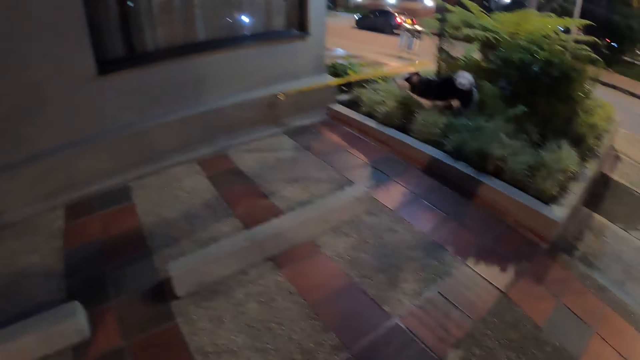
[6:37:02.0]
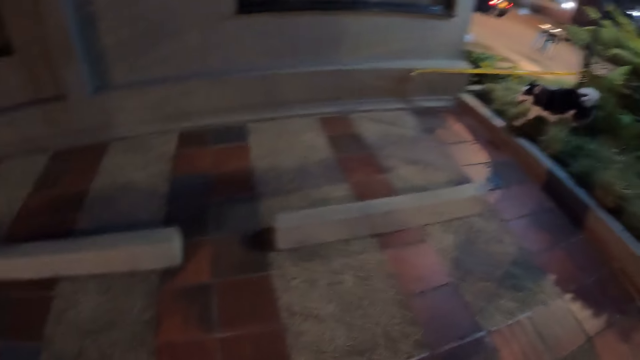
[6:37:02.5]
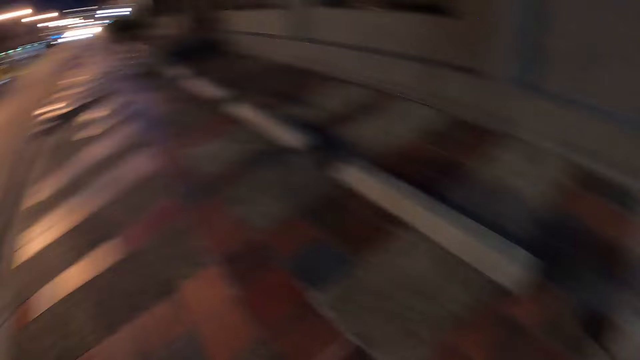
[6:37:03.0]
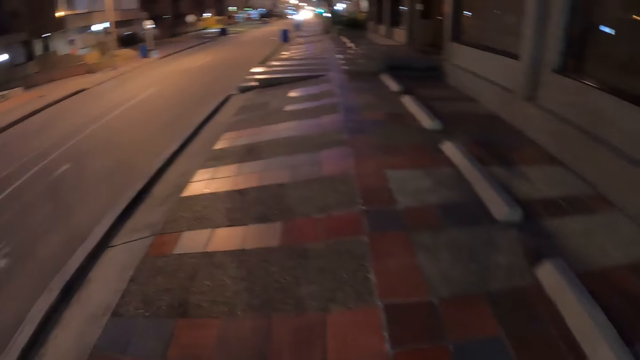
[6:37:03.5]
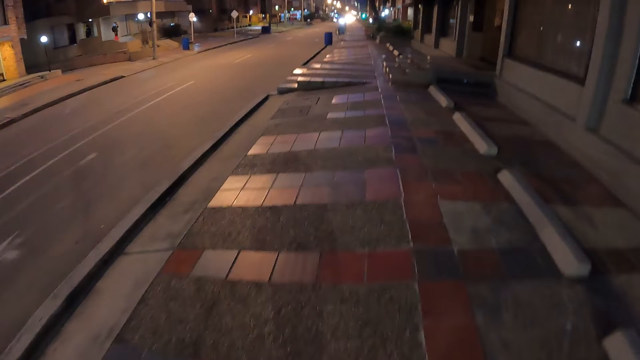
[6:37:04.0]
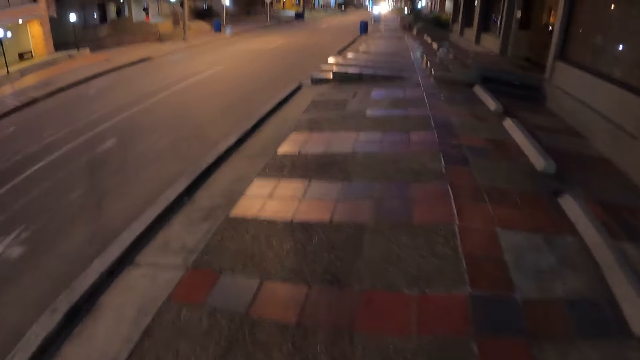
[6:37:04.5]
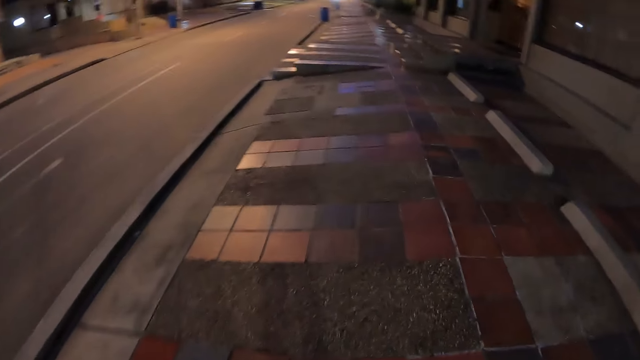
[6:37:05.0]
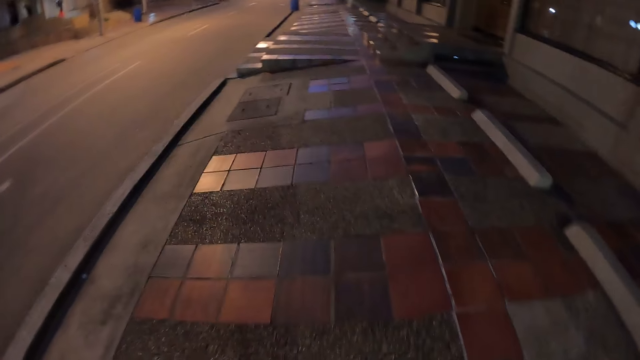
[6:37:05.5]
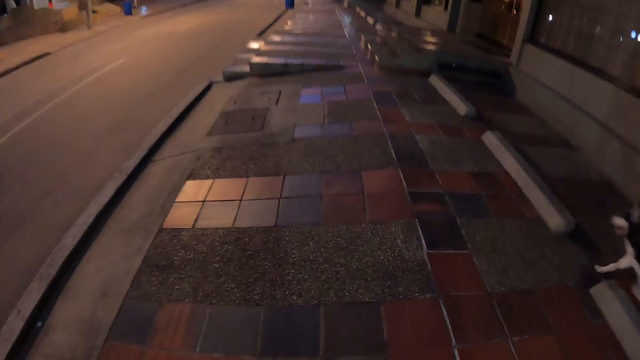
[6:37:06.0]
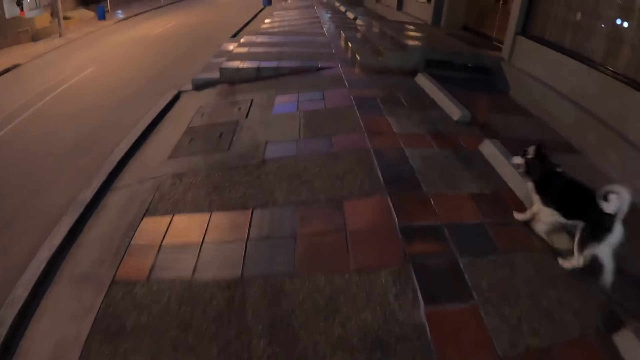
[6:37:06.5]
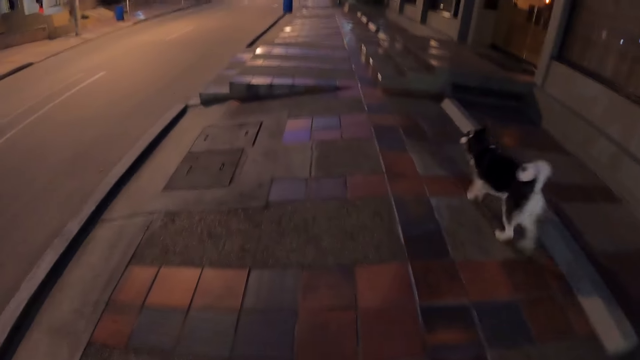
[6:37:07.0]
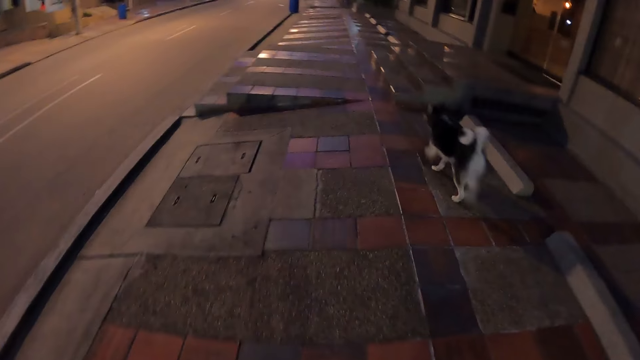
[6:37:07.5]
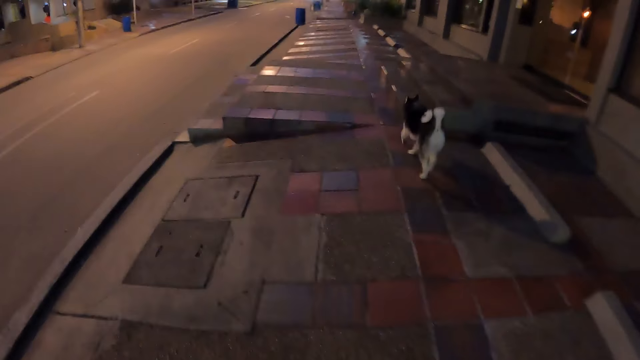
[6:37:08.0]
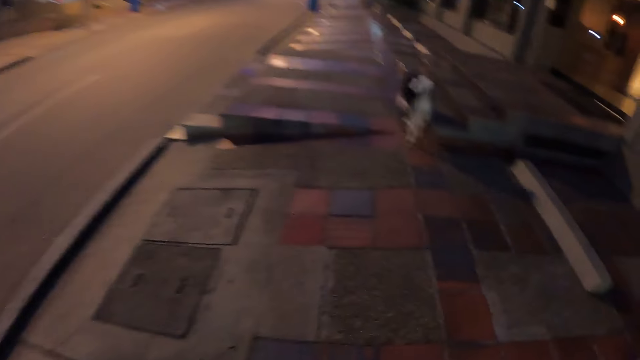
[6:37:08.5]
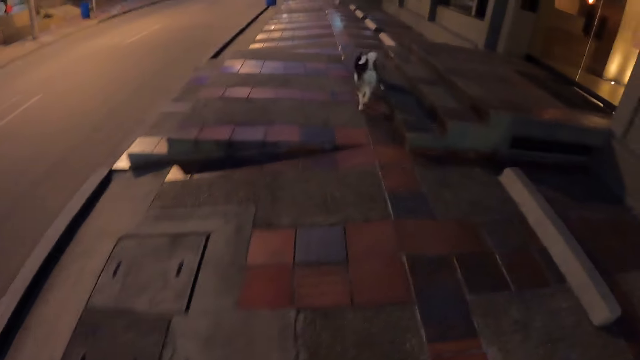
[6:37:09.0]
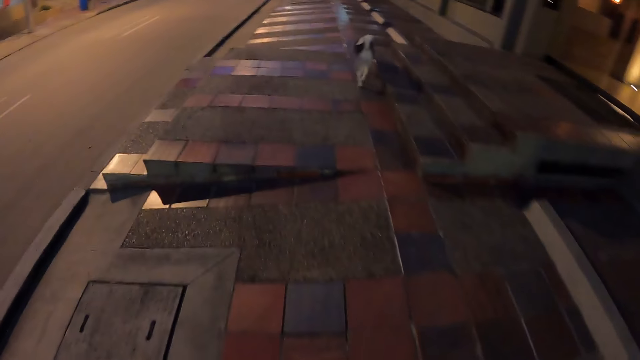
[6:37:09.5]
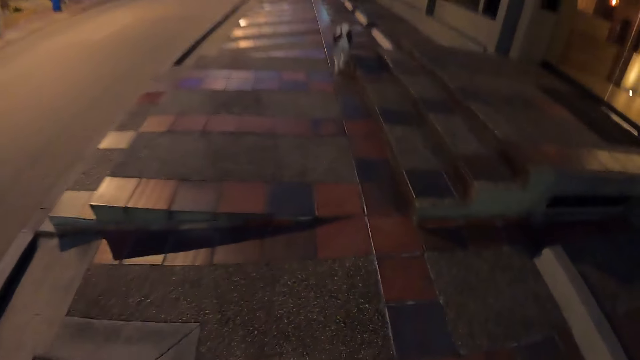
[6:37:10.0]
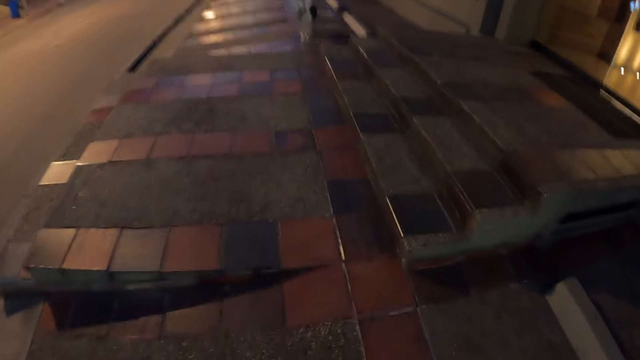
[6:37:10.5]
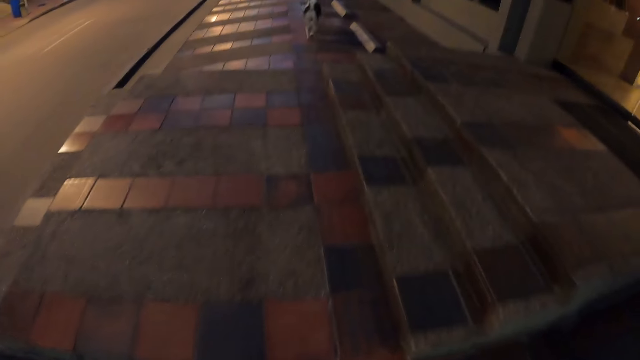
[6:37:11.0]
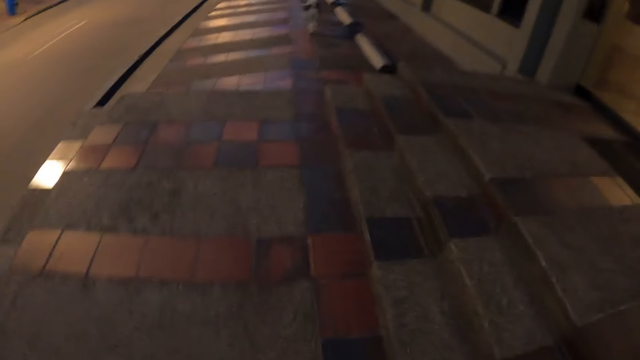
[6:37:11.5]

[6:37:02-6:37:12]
The dog walks past the camera wearer.

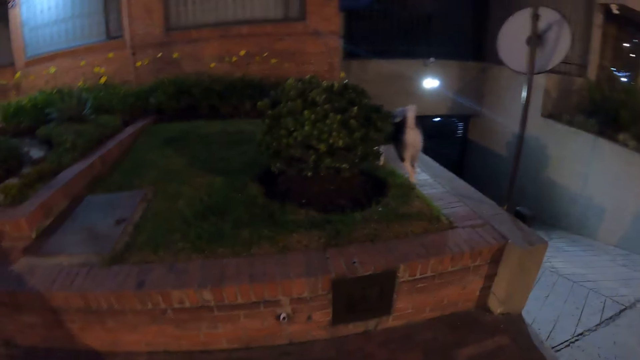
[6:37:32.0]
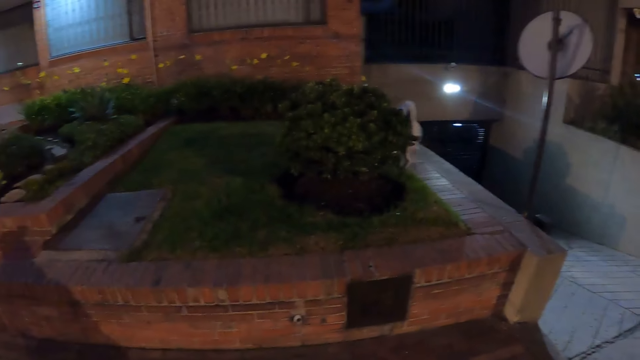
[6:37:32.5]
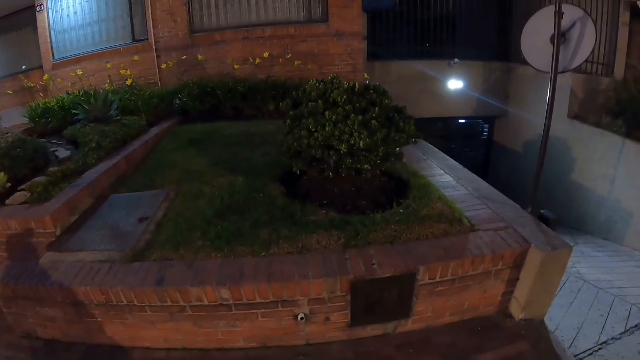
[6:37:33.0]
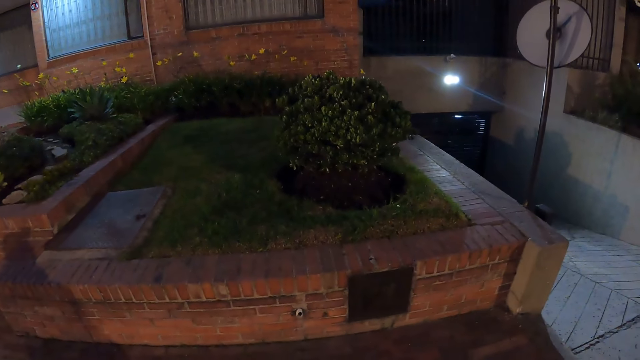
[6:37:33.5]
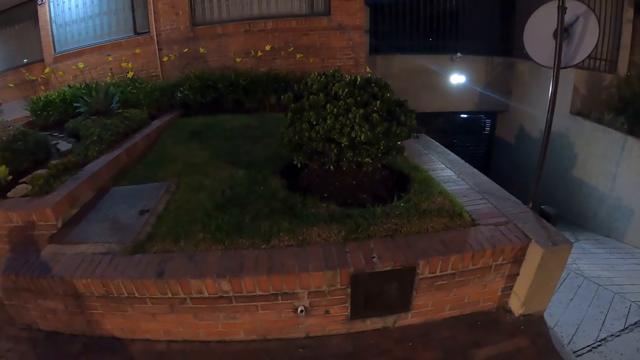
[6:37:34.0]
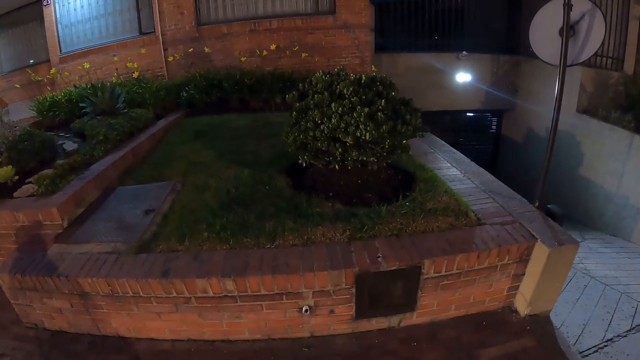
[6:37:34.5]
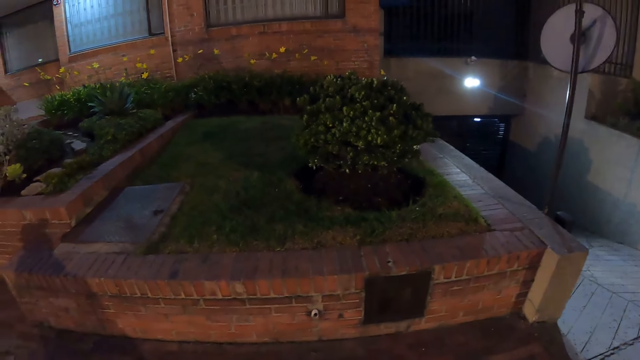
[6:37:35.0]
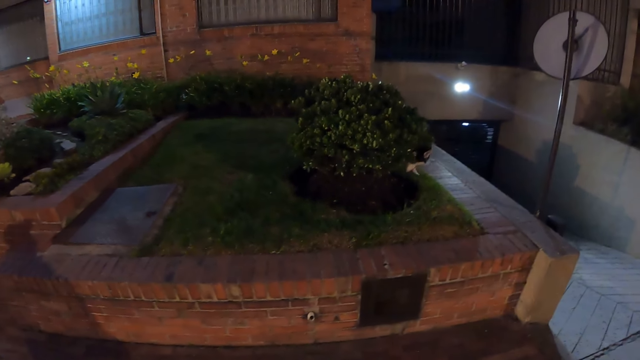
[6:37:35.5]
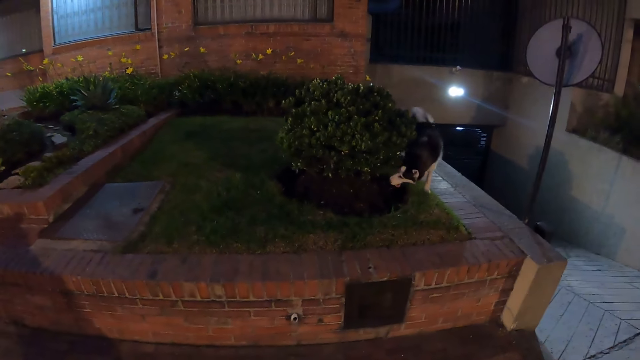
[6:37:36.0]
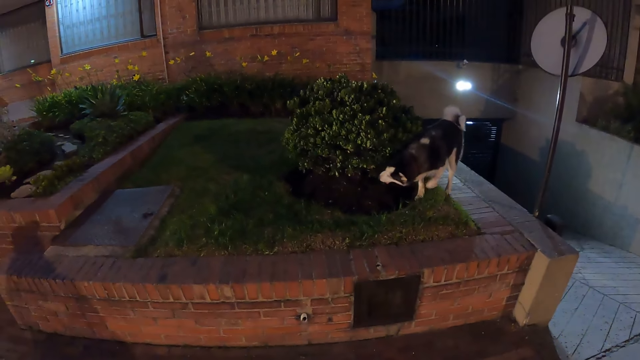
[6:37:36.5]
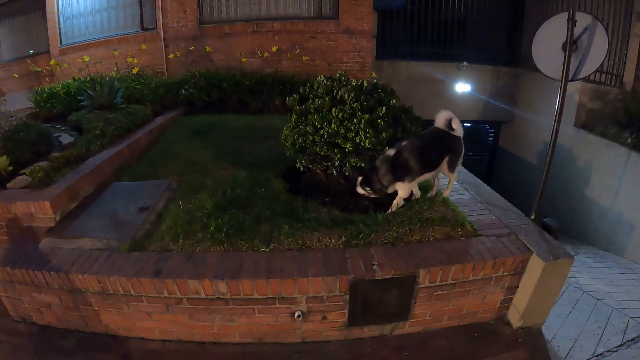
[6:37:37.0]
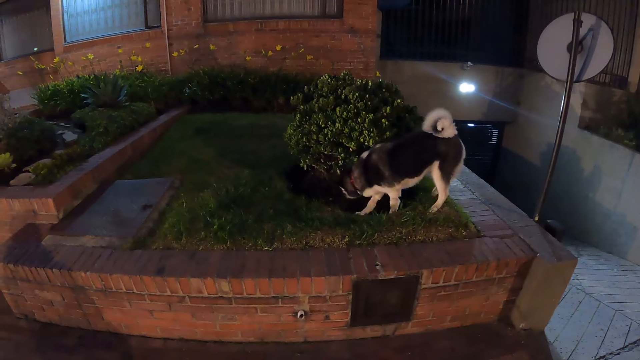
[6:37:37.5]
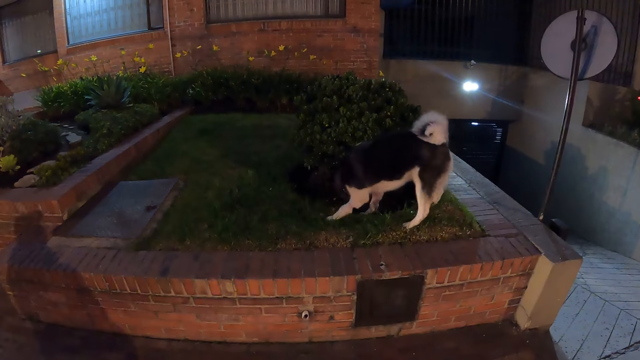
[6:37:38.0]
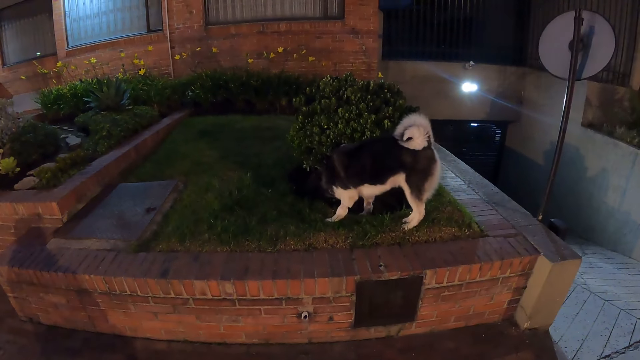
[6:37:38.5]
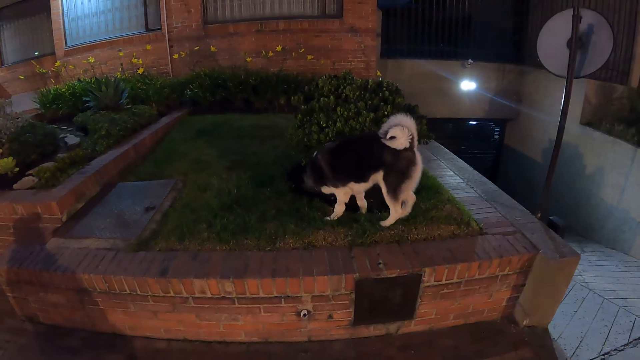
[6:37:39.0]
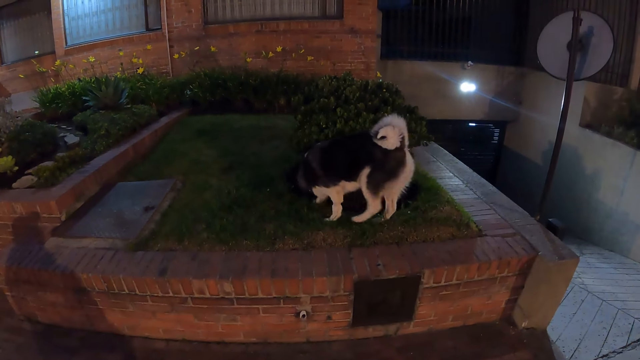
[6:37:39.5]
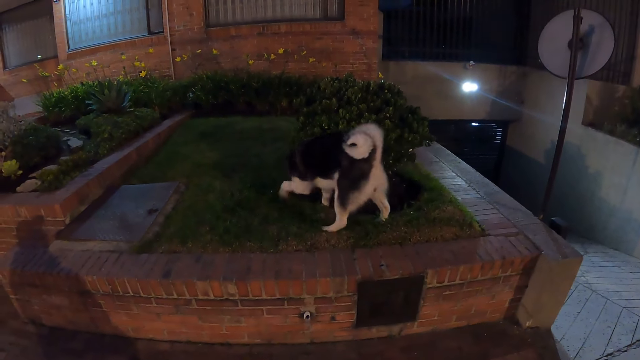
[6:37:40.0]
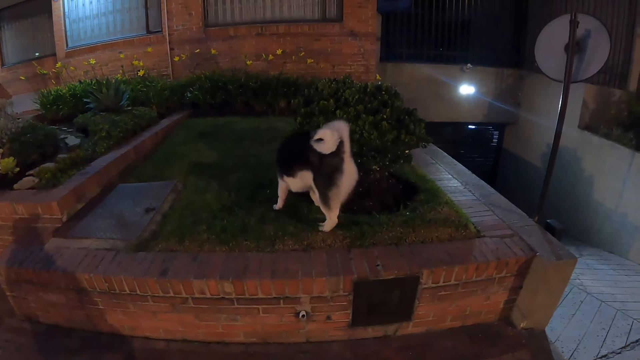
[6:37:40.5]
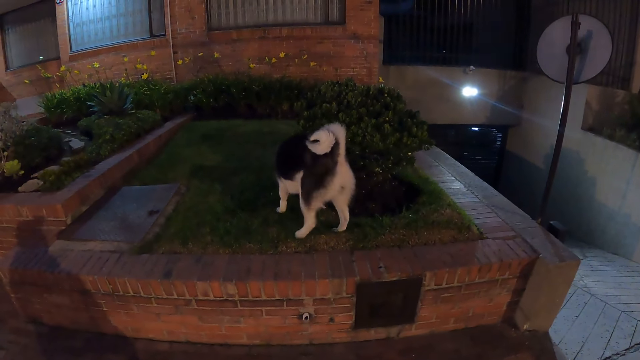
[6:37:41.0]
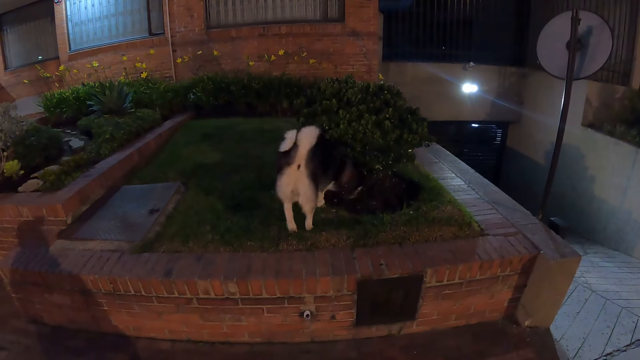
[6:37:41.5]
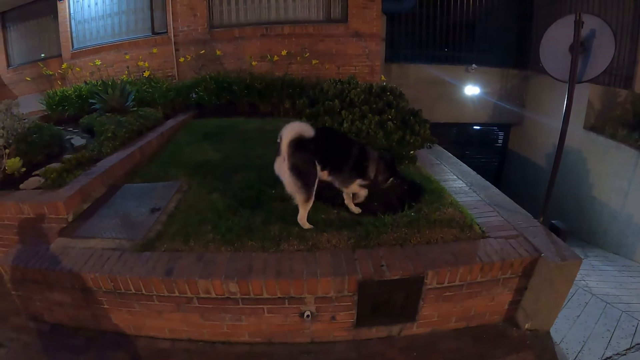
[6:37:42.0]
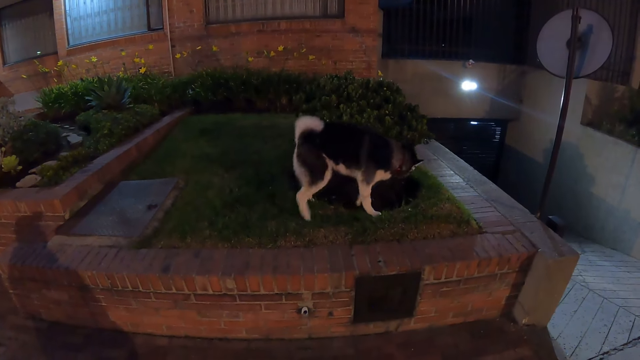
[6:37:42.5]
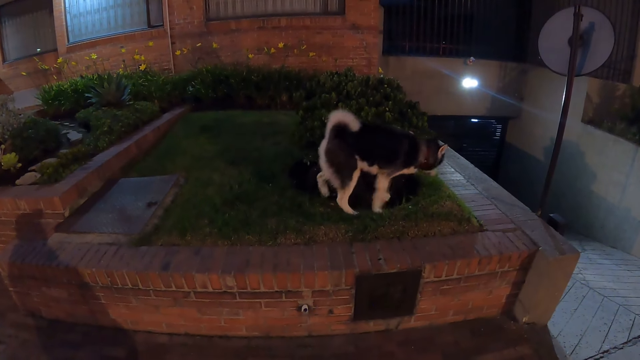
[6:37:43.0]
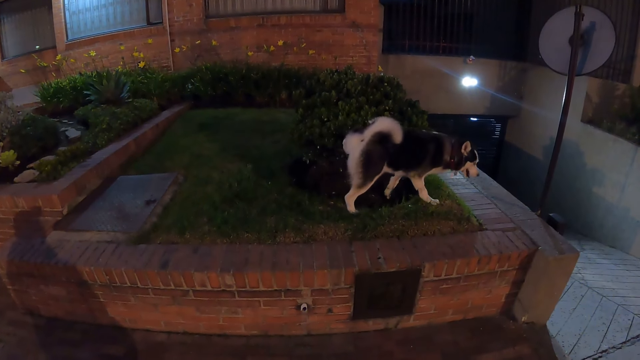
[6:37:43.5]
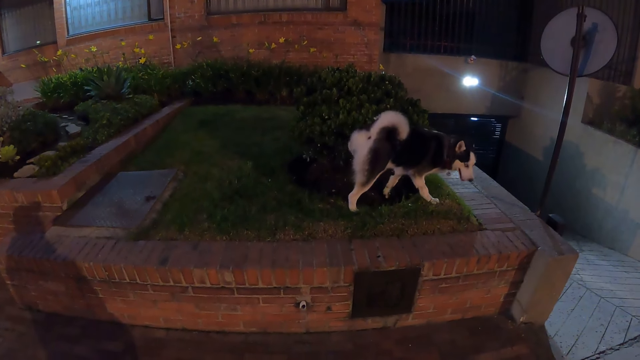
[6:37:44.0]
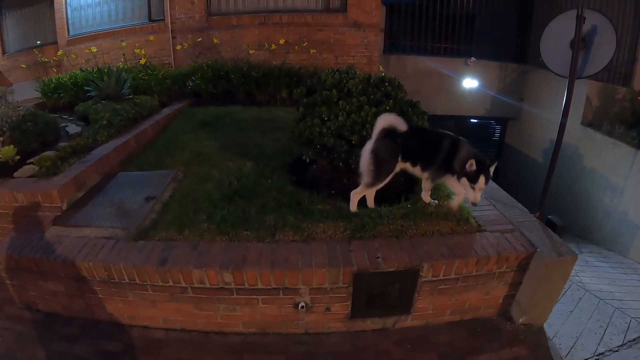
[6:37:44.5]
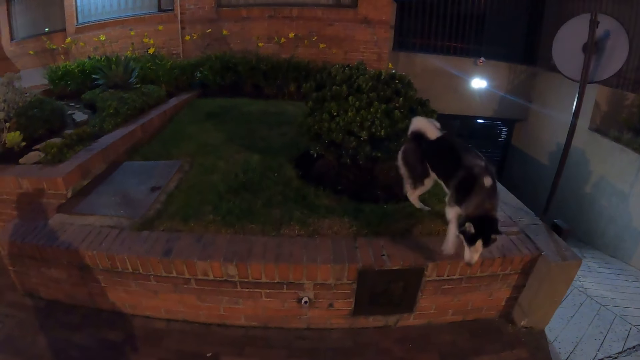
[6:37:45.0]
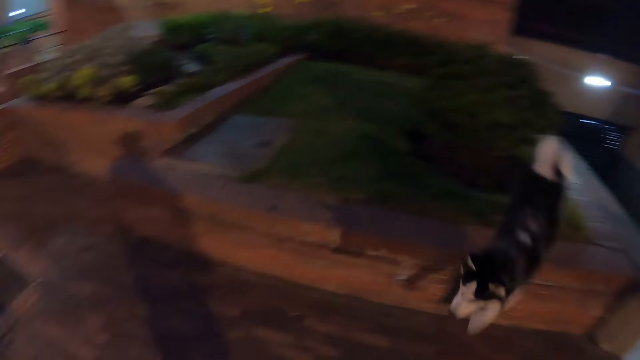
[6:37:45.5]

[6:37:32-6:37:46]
The camera wearer stands on the pavement.
